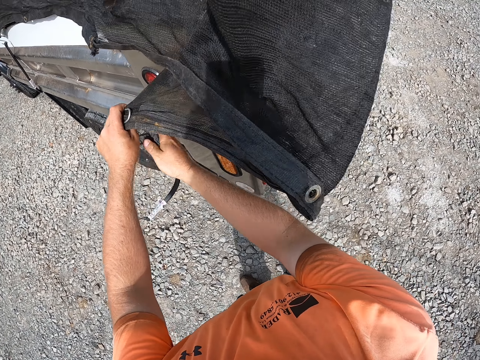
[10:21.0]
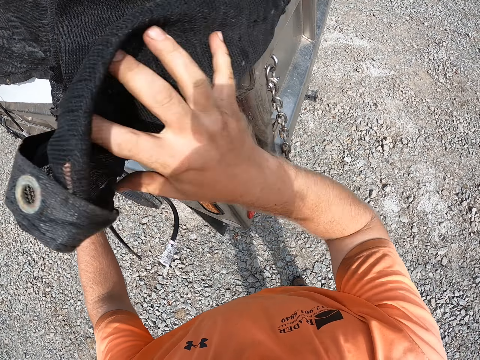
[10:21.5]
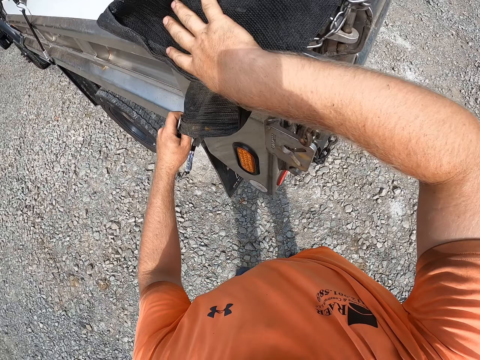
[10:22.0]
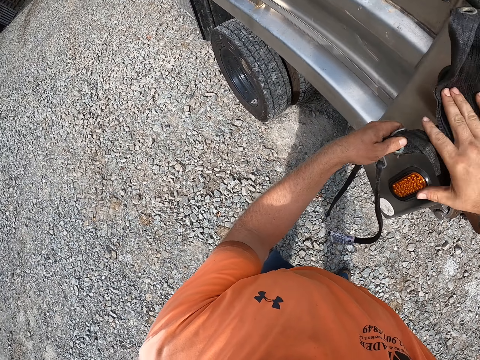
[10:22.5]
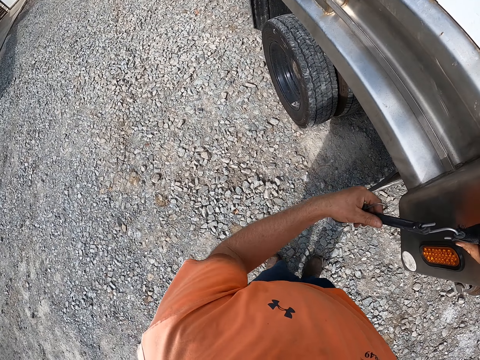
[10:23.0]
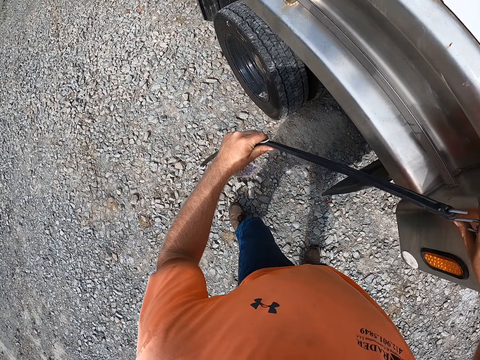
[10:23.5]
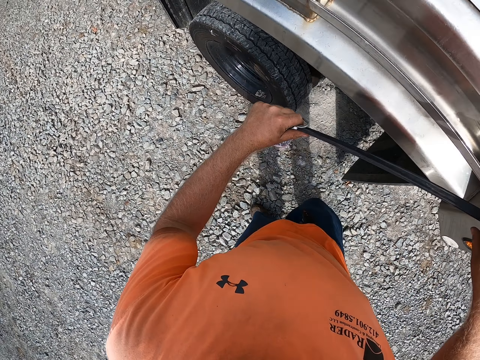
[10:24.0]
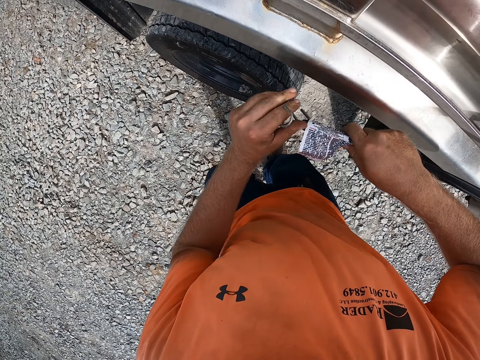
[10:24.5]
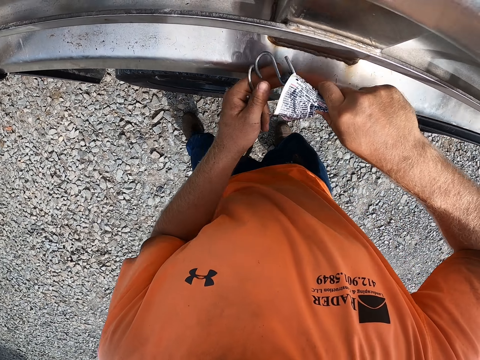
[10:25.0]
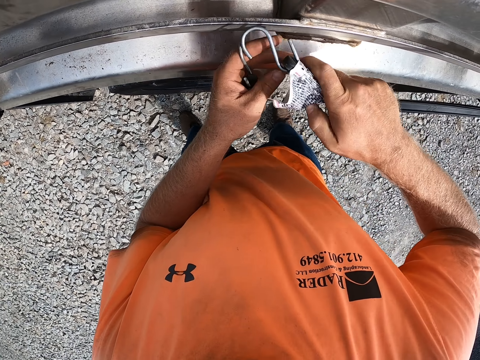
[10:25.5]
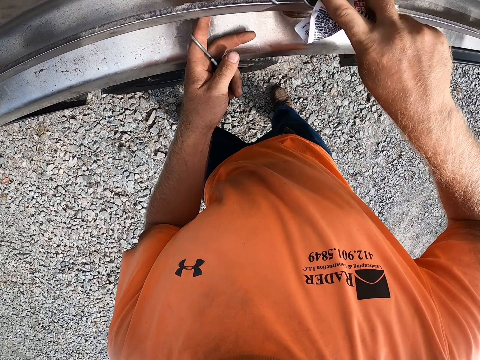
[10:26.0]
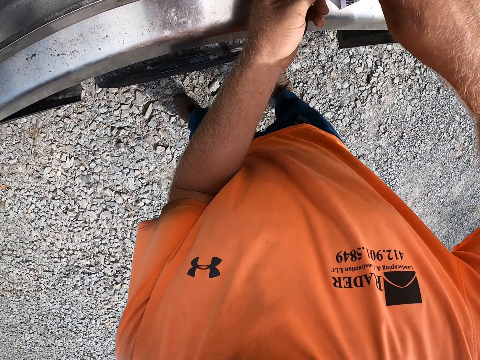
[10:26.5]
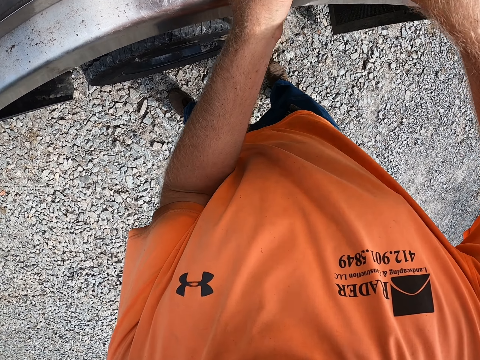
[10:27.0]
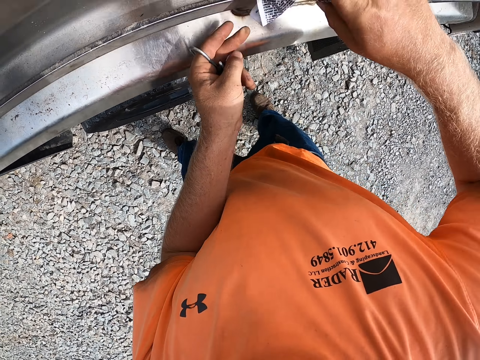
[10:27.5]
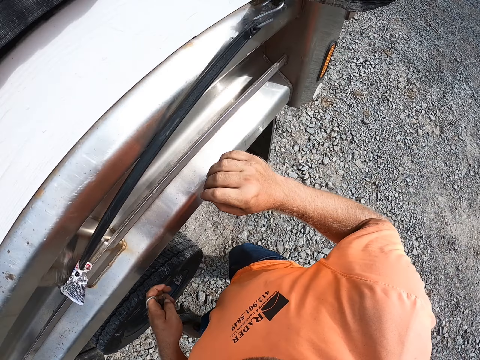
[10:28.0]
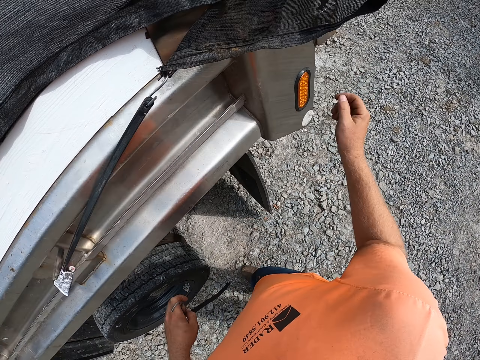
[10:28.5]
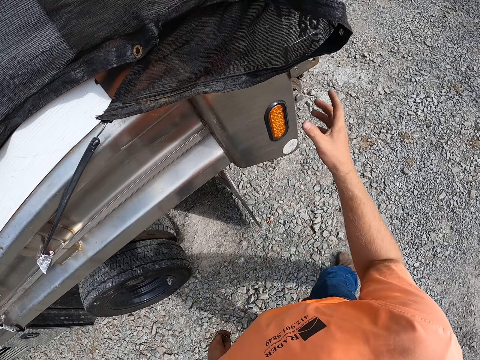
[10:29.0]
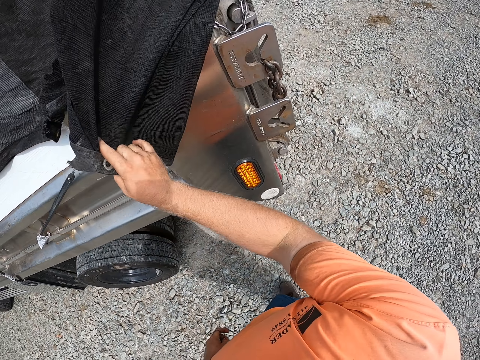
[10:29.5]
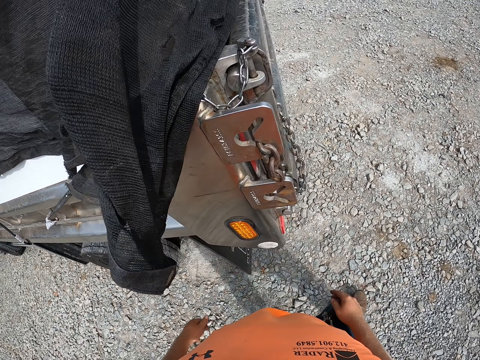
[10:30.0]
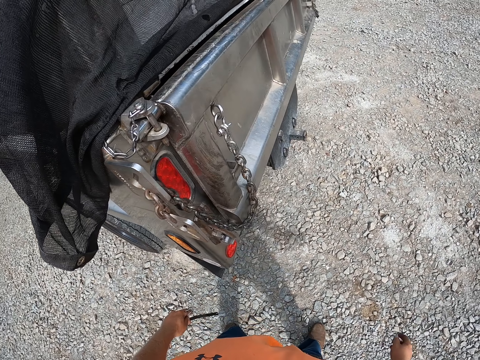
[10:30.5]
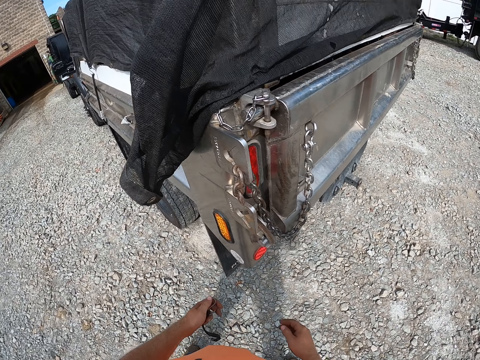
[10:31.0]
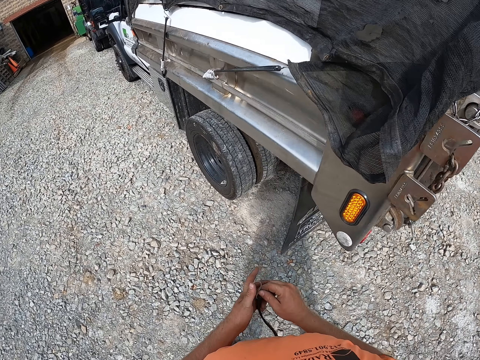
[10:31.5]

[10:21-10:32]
The camera wearer pulls the rope with his left hand. He hooks the rope in his right hand on the truck. He touches the canvas. He moves the net on the truck with his right hand.

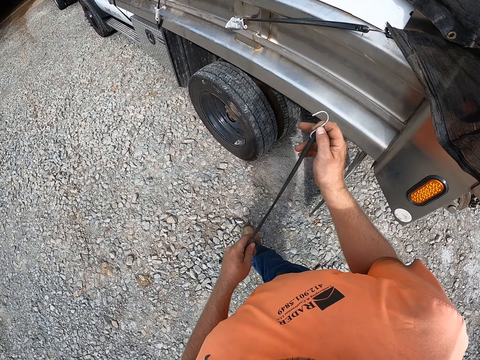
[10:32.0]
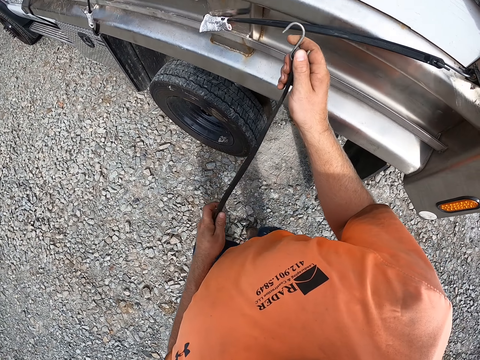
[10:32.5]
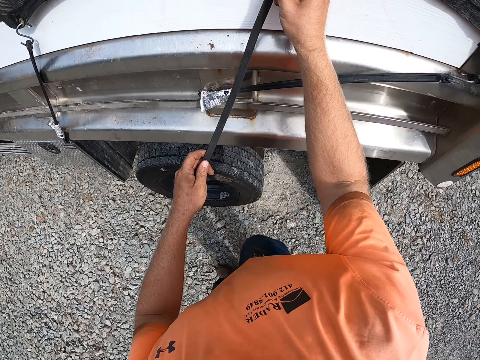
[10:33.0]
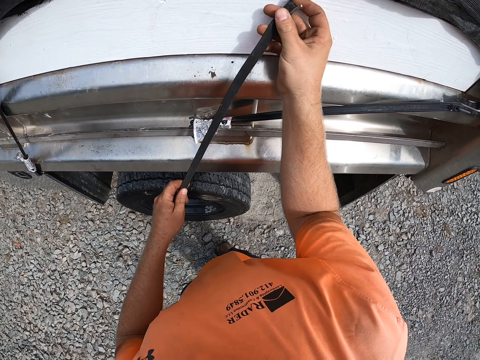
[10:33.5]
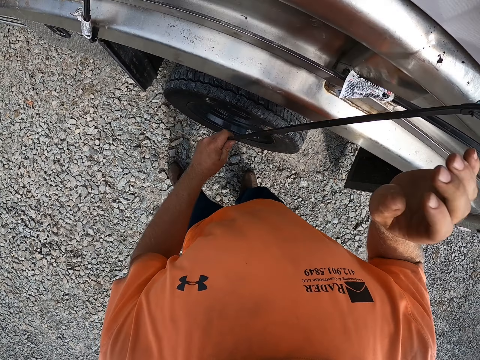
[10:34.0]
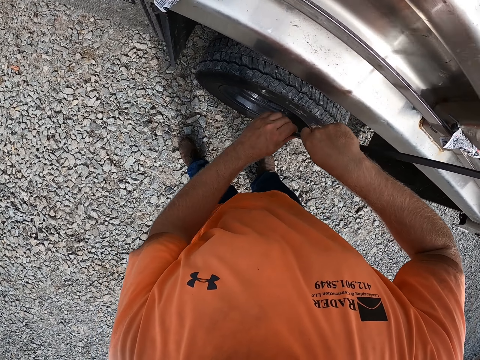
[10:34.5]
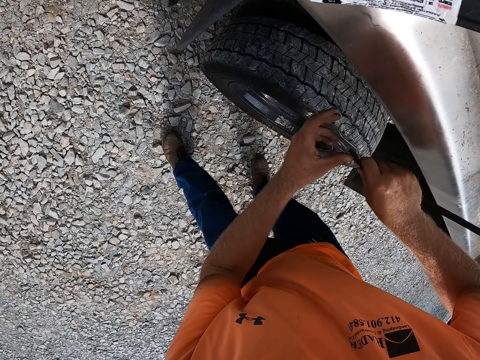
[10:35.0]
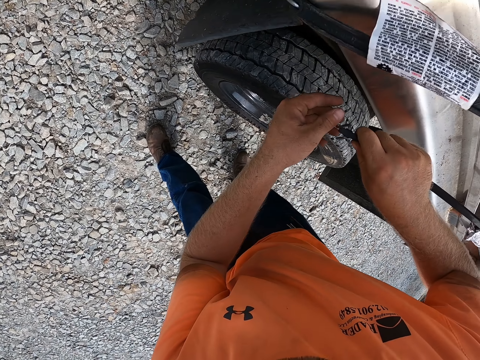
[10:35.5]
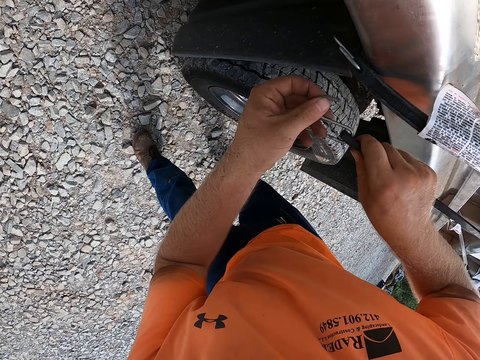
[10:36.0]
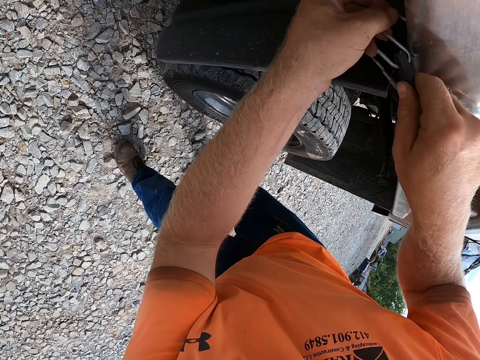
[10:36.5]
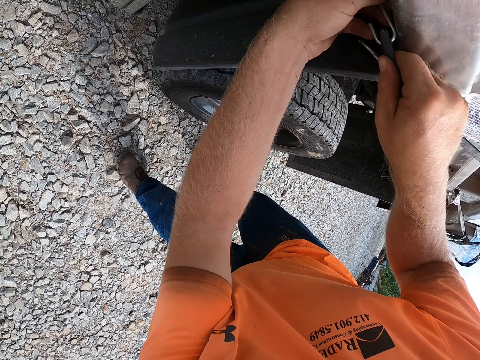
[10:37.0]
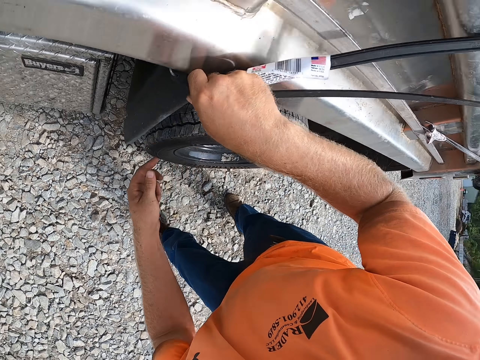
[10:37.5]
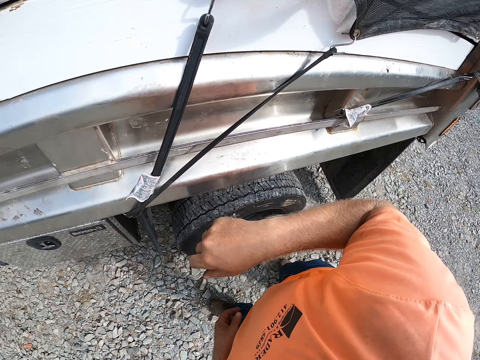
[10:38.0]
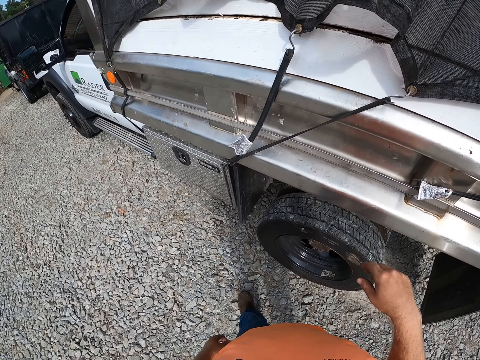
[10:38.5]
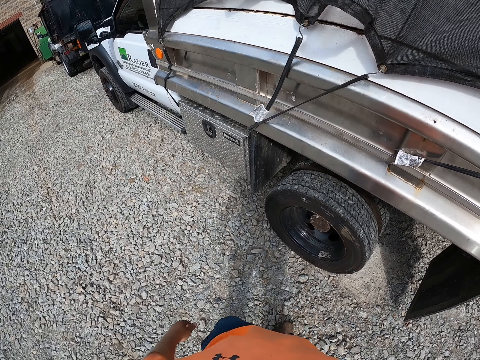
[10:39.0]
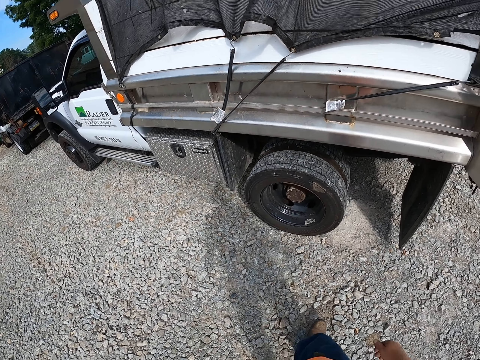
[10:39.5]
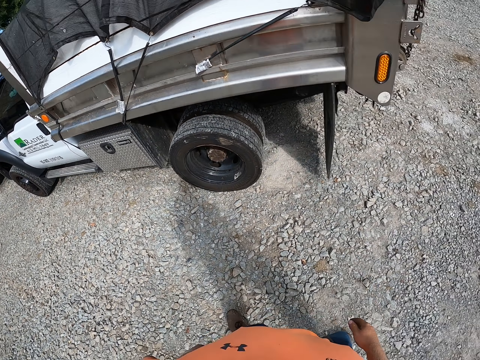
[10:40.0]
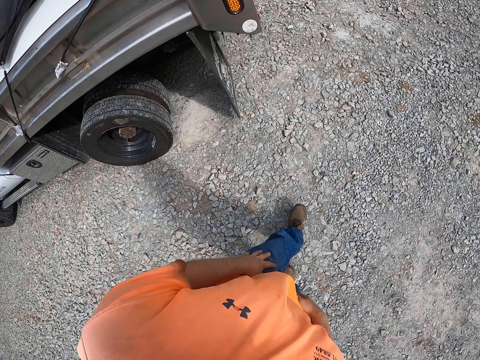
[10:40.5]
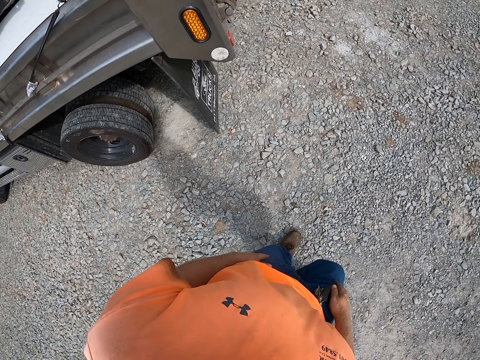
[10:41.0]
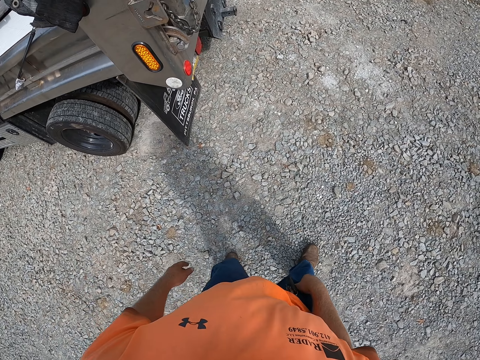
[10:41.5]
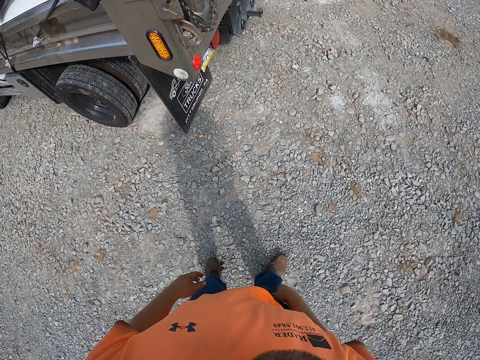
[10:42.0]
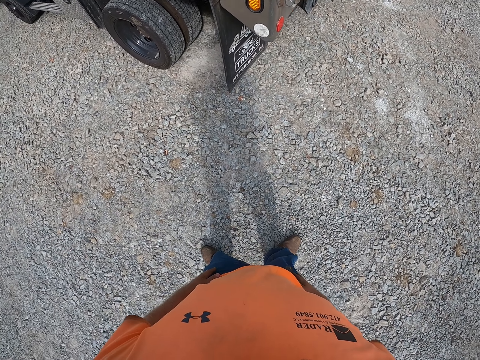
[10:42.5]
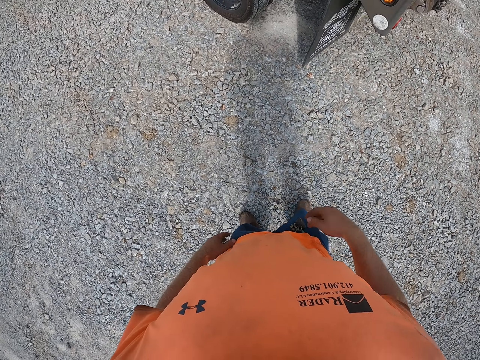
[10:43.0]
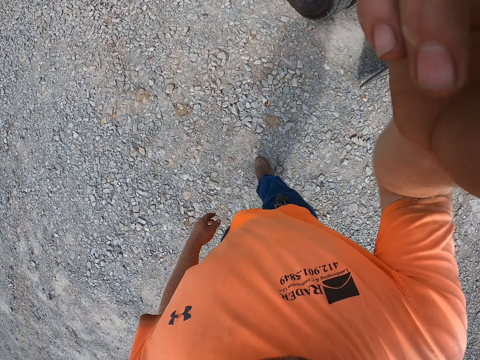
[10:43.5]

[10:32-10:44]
The camera wearer hooks the net with the rope in his right hand. He hooks the rope on the truck with both hands. He looks at the truck.
